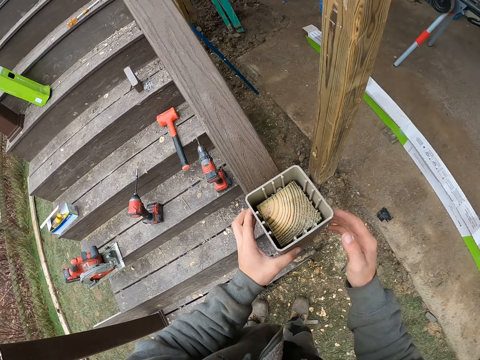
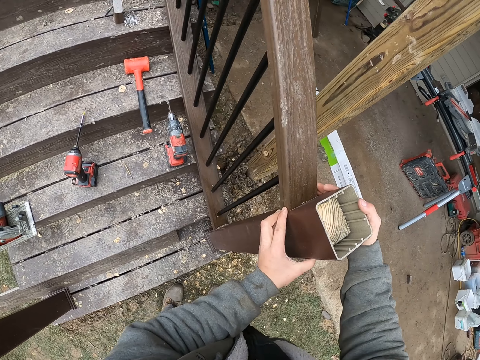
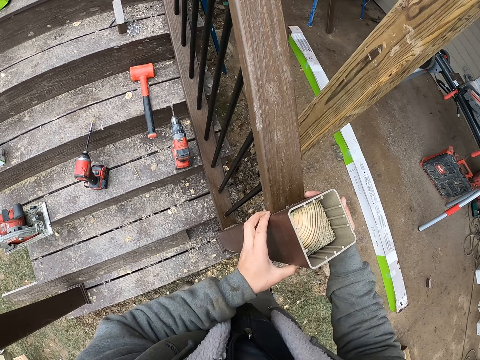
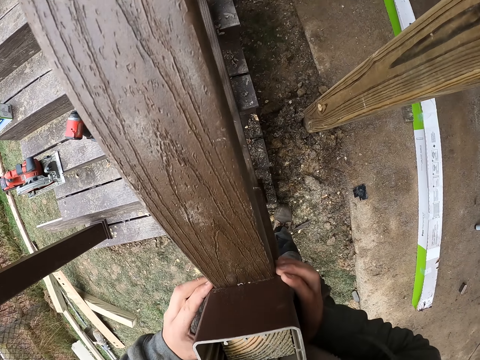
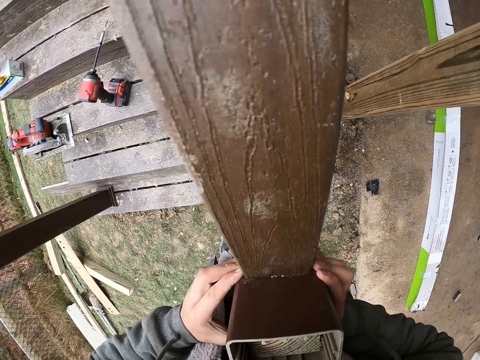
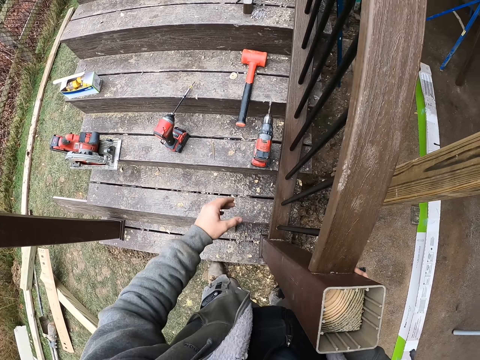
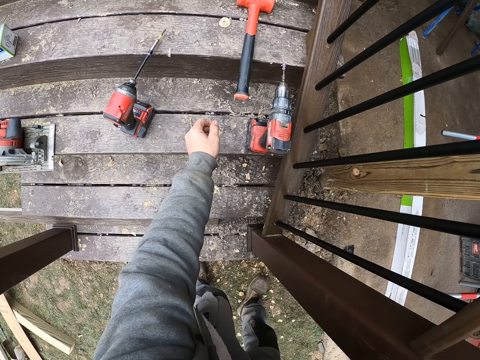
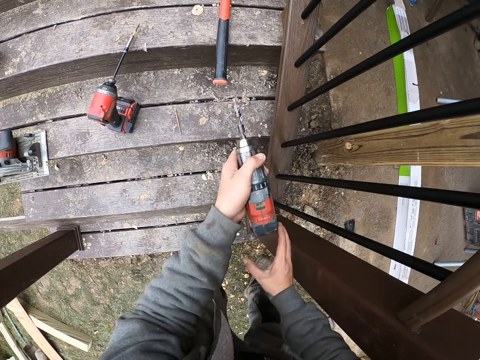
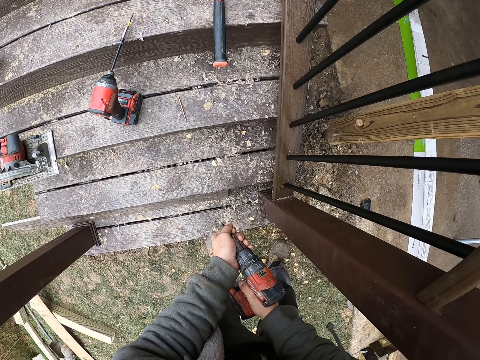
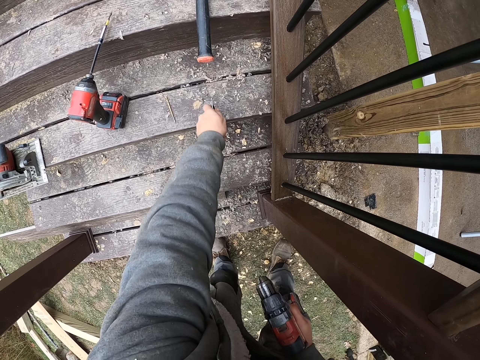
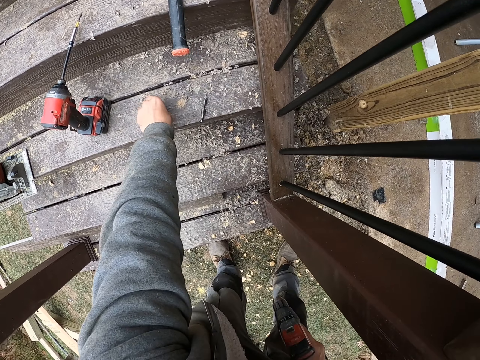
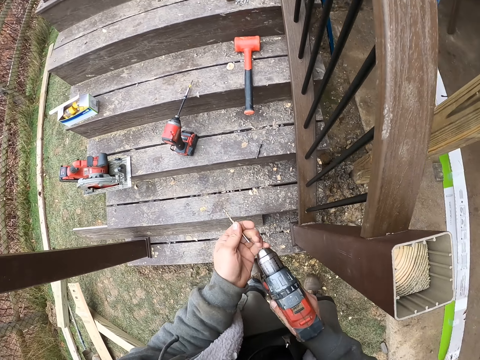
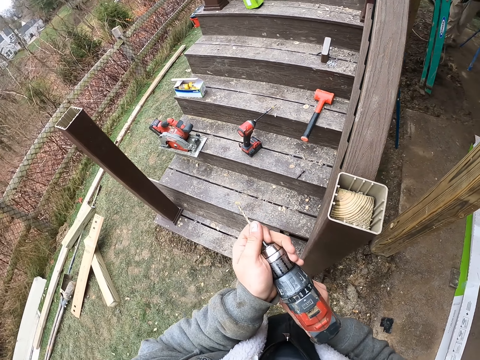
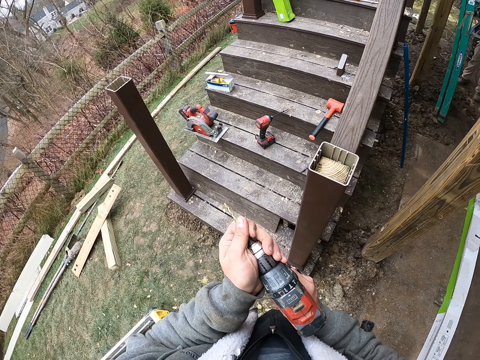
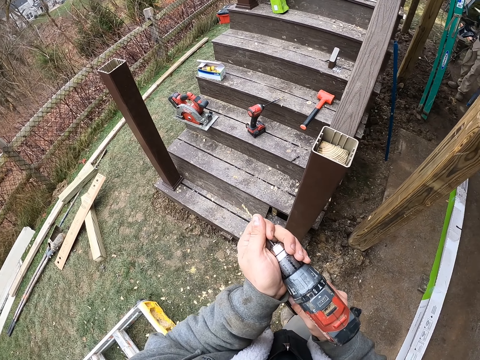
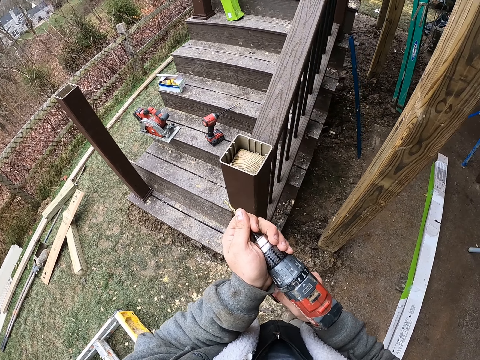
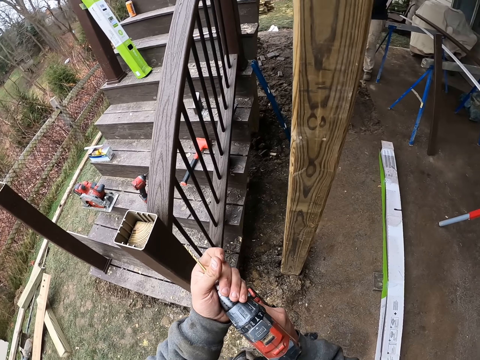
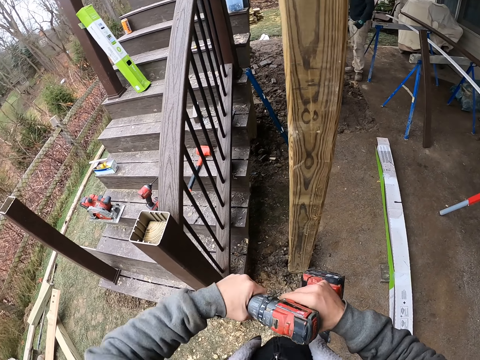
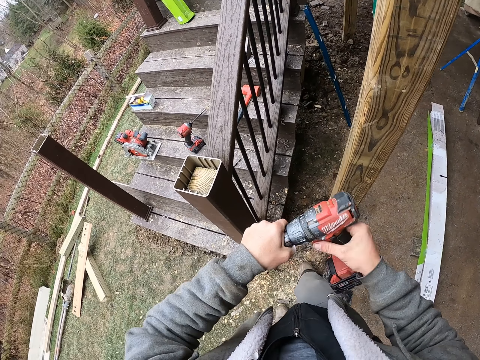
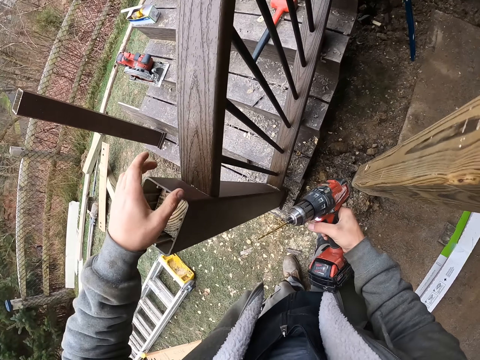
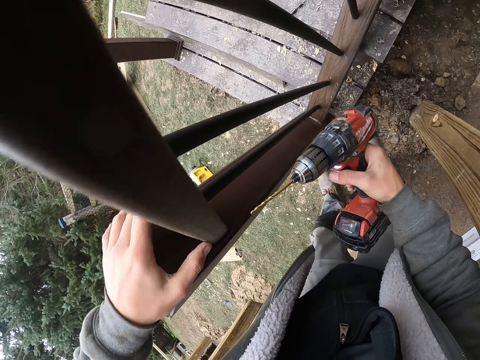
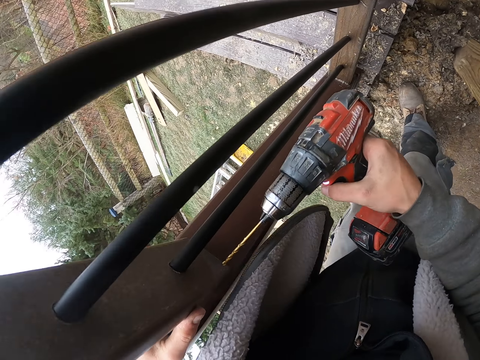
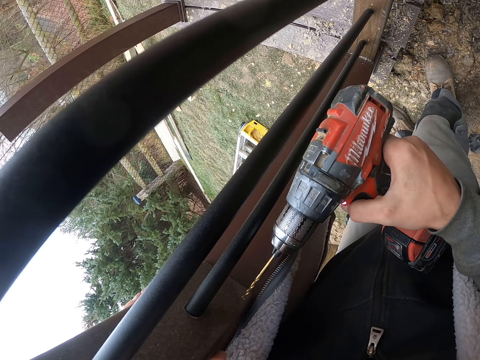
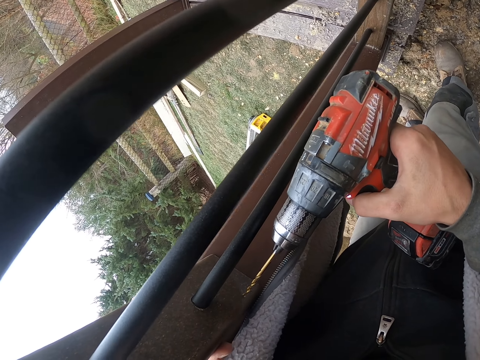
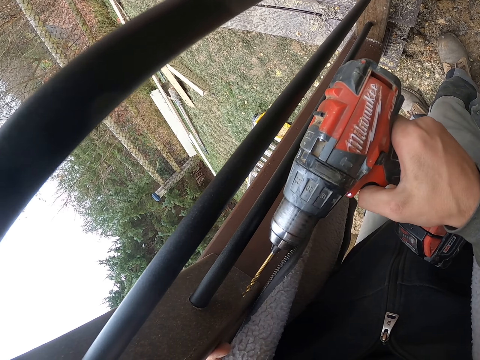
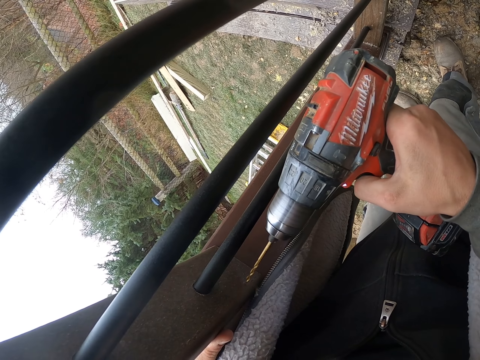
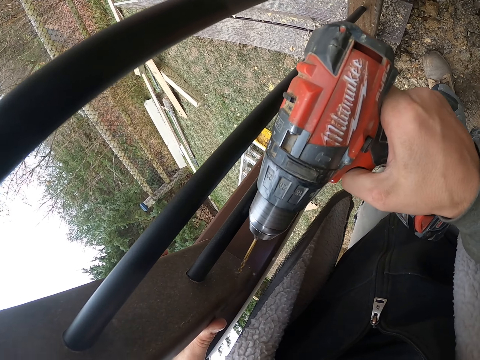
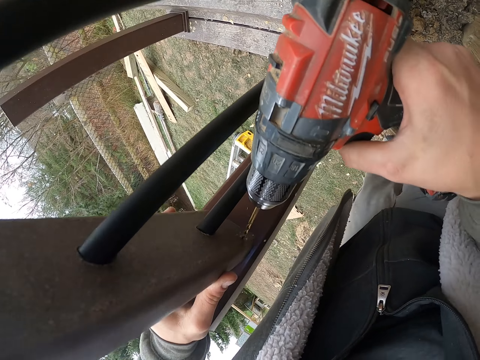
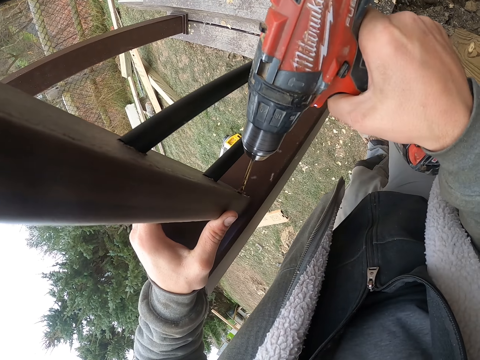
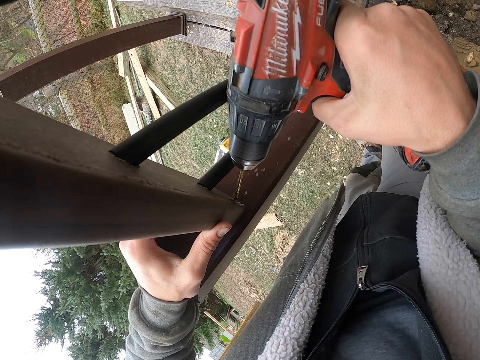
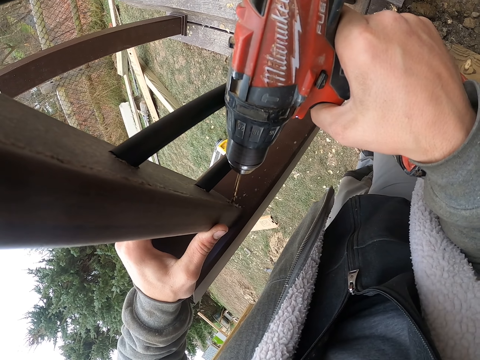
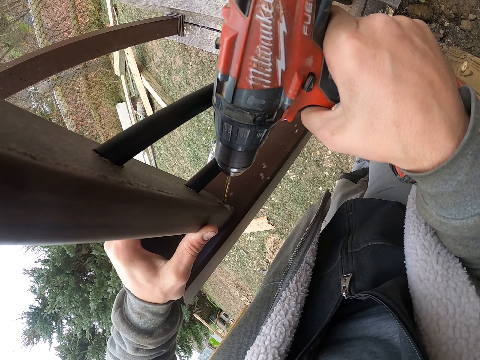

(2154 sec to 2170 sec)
The camera wearer takes the drill on the stair. They remove the drill bit. They put the drill bit on the staircase. They pick another drill bit on the stair. They connect the drill bit on the drill on their way along the stair rails. They operate the drill. They drill a hole under the handrail wood with the drill.

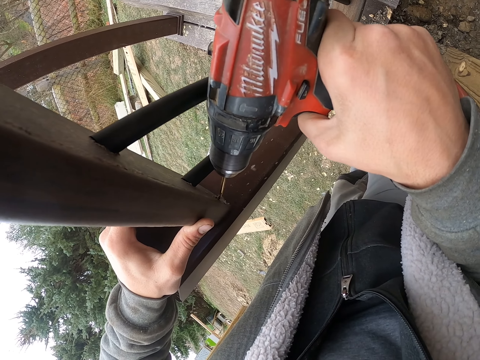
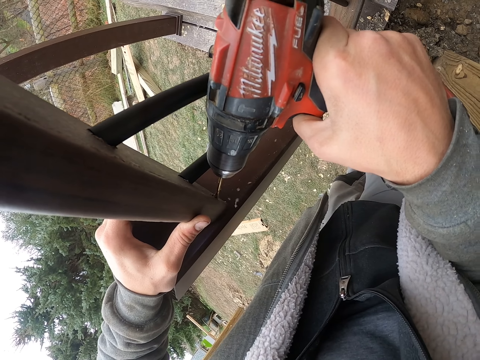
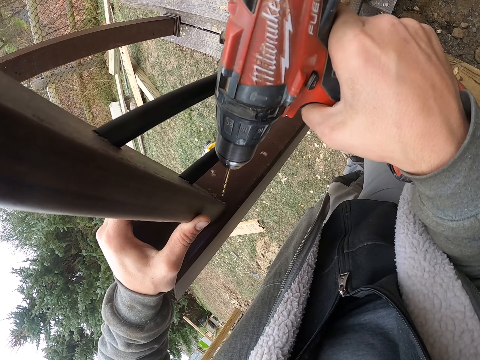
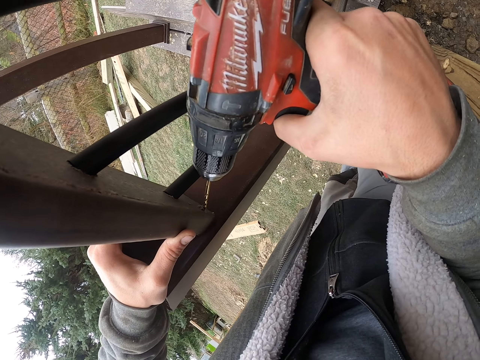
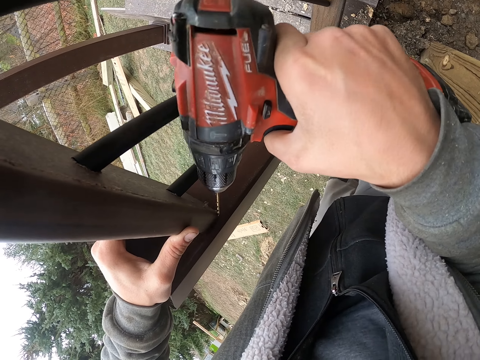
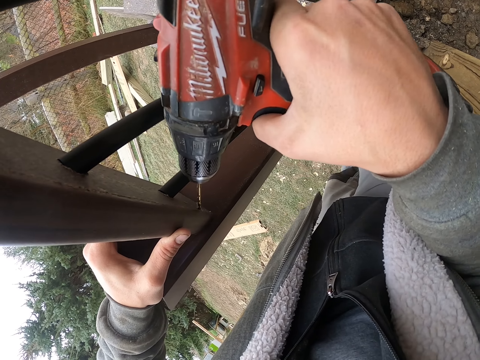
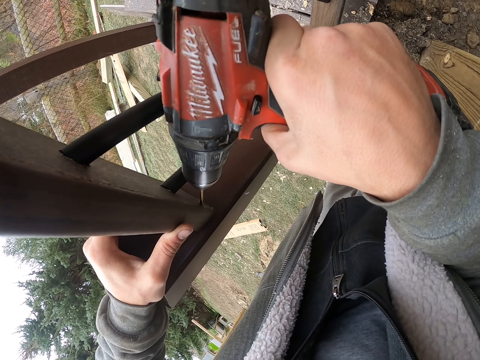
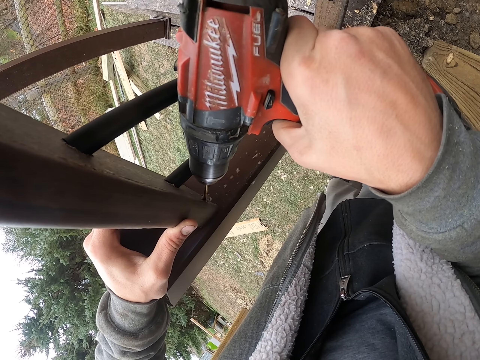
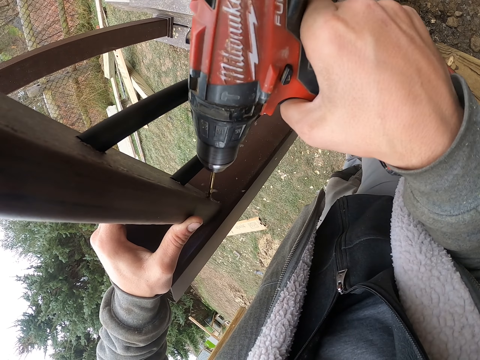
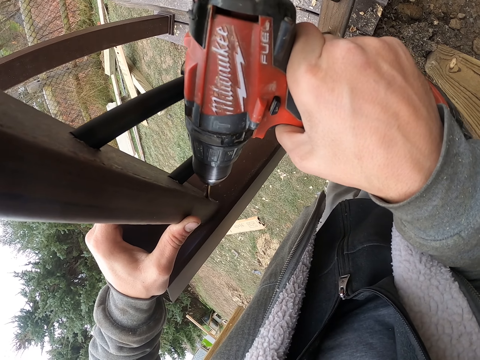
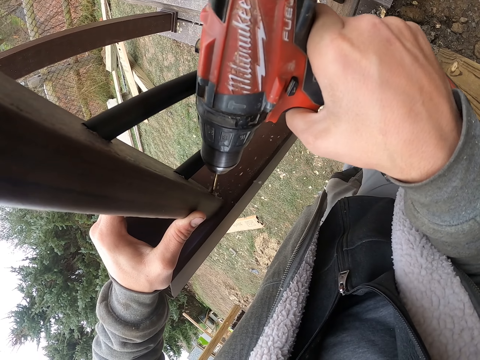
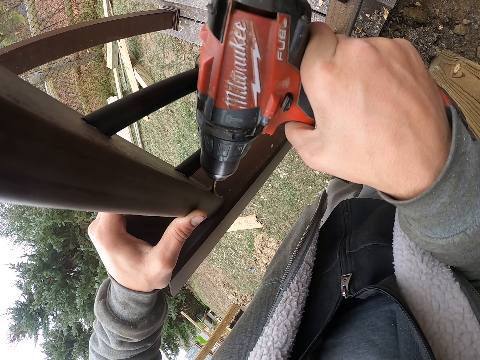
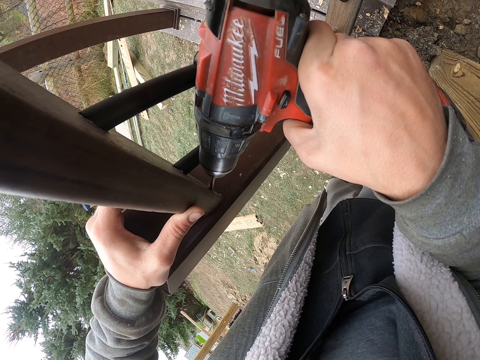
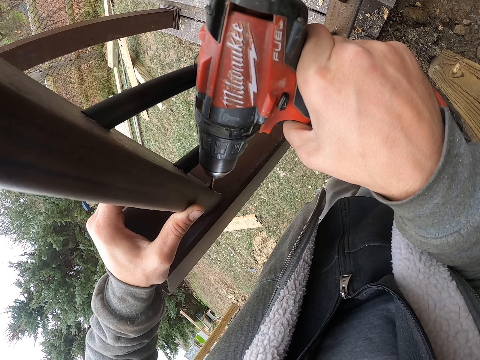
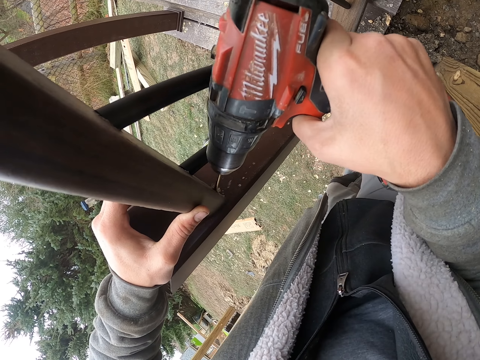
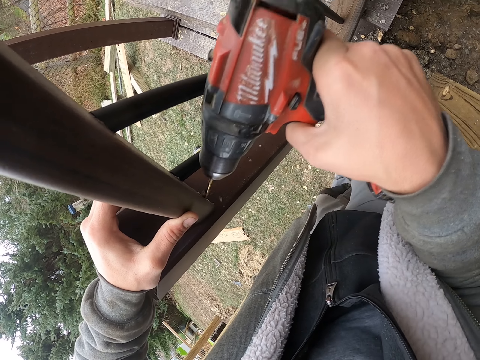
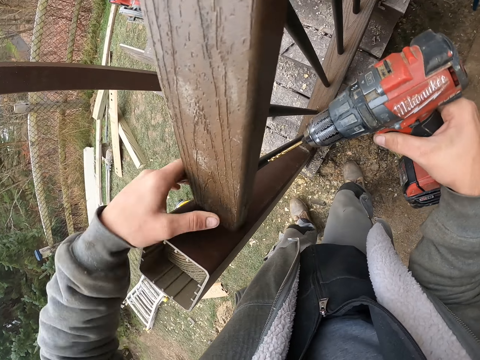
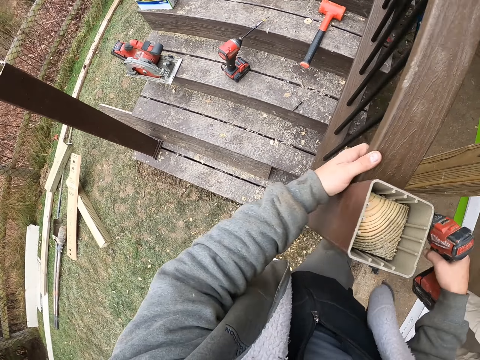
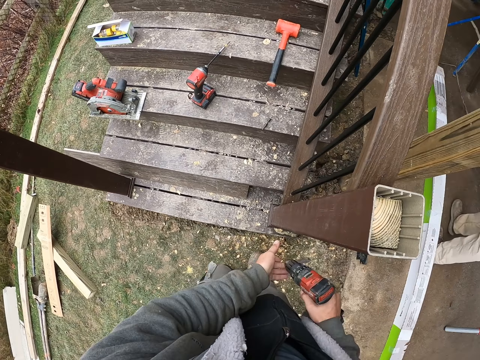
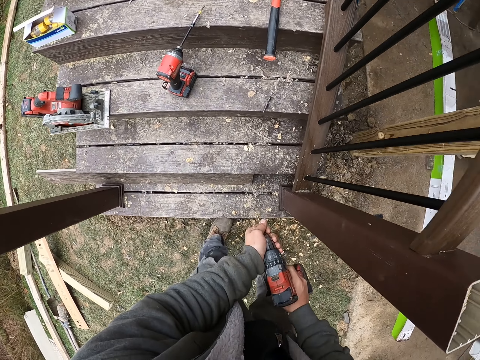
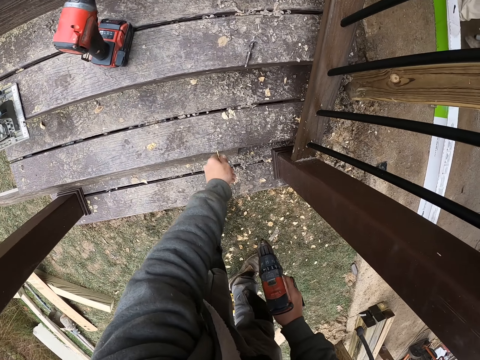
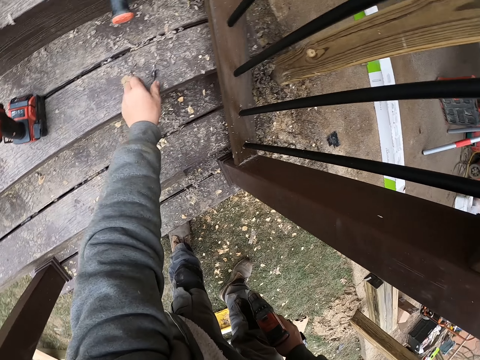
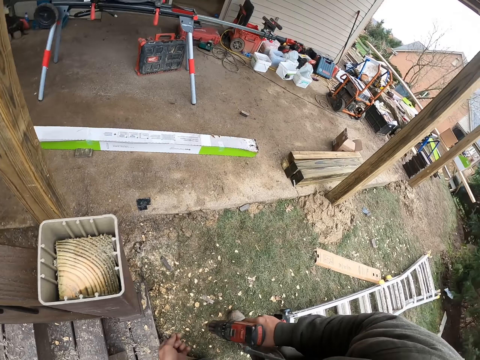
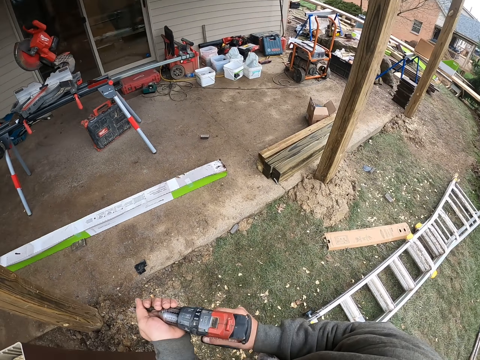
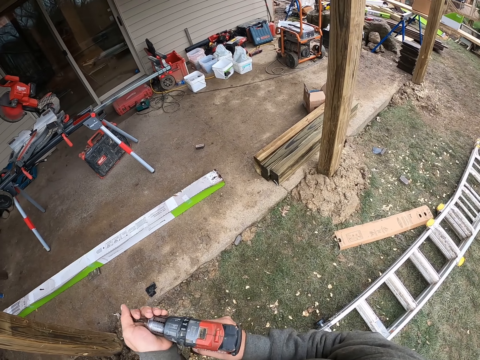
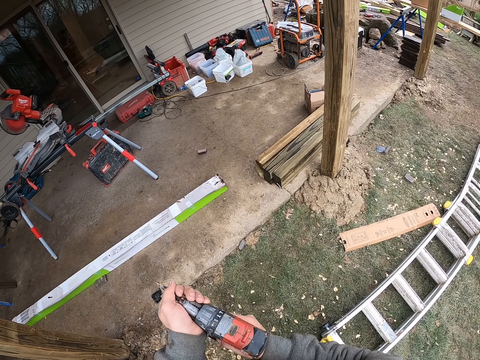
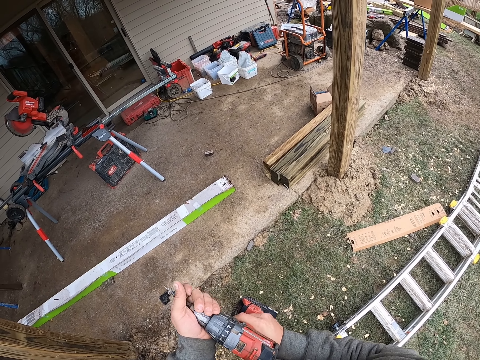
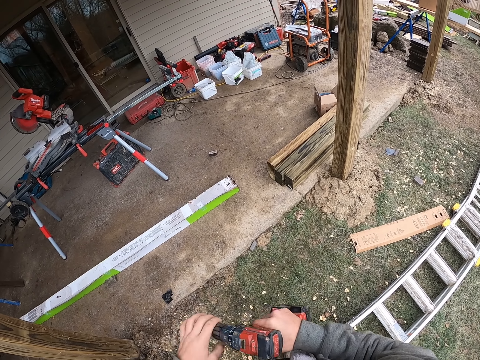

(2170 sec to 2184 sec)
The camera wearer holds the drill. They remove the drill. They adjust the bit. They place the bit on the stairs. They pick the part of the drill. They fix the drill in a gun. They adjust the part of the drill.
